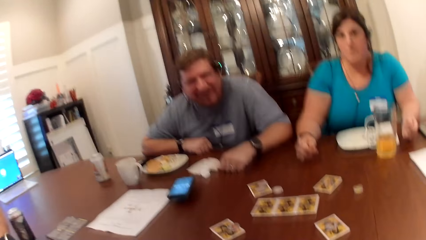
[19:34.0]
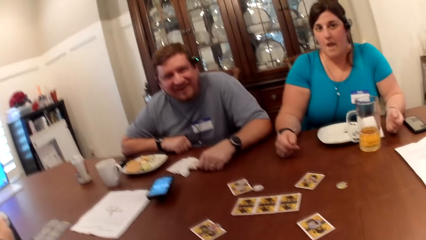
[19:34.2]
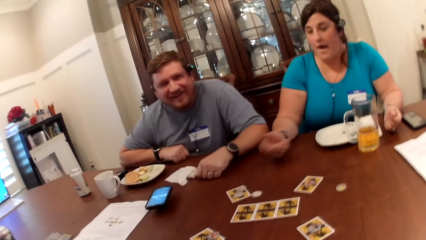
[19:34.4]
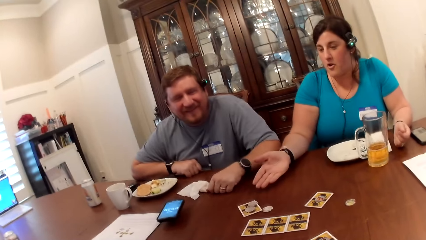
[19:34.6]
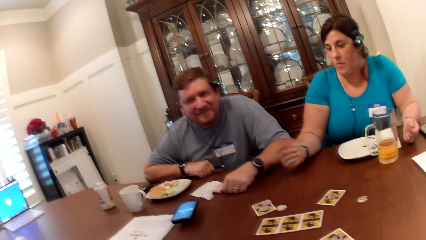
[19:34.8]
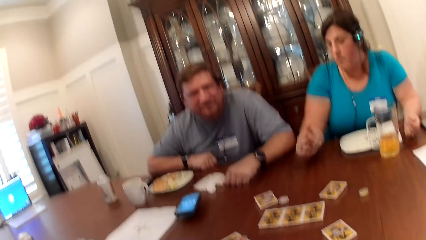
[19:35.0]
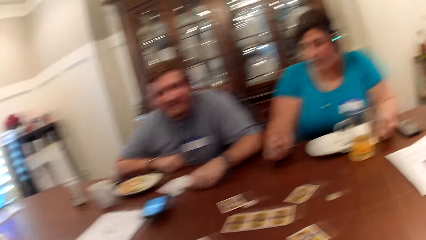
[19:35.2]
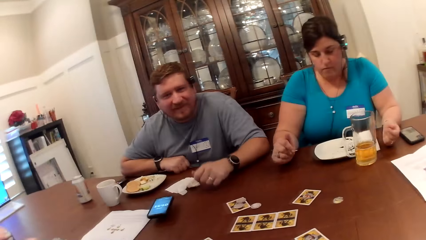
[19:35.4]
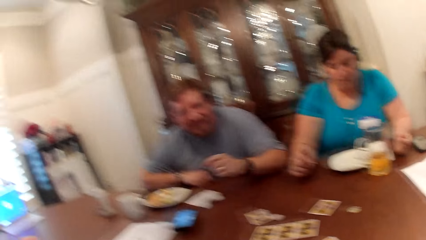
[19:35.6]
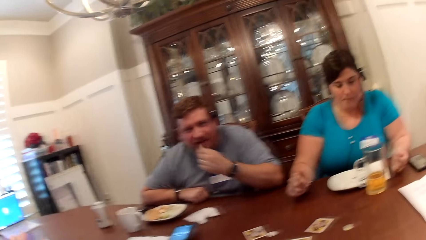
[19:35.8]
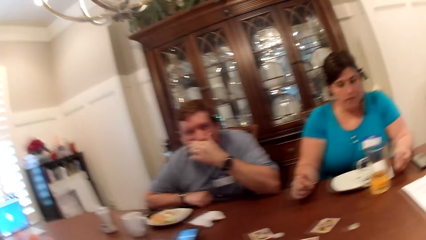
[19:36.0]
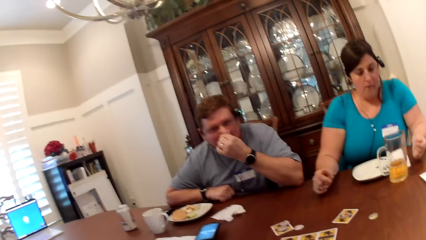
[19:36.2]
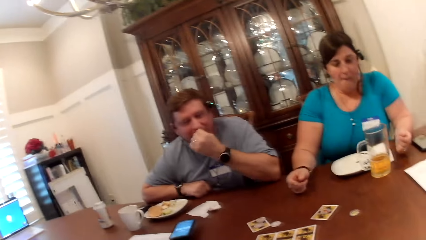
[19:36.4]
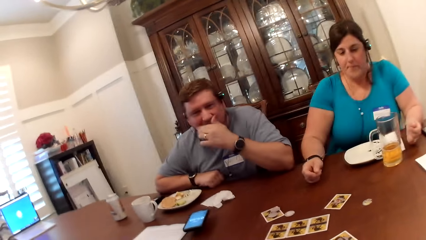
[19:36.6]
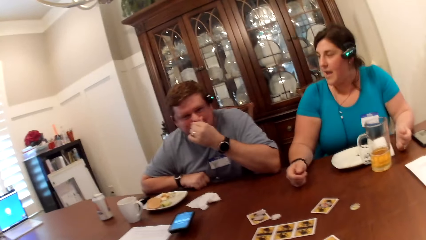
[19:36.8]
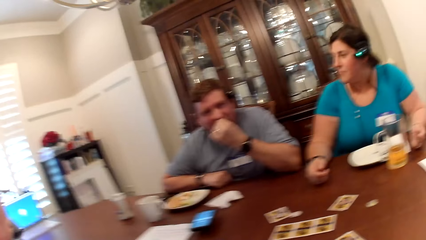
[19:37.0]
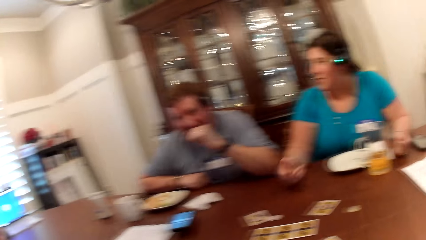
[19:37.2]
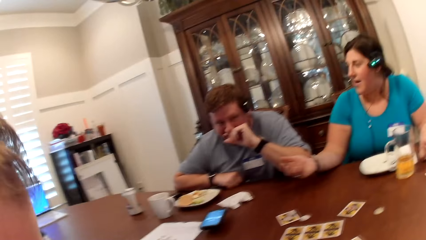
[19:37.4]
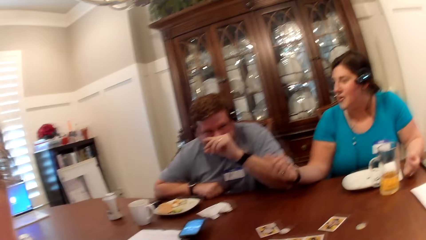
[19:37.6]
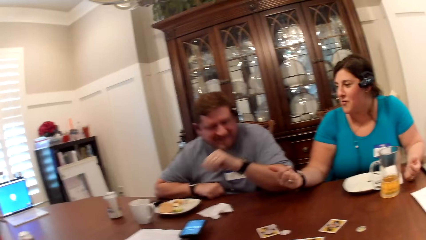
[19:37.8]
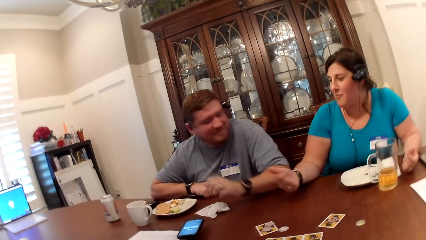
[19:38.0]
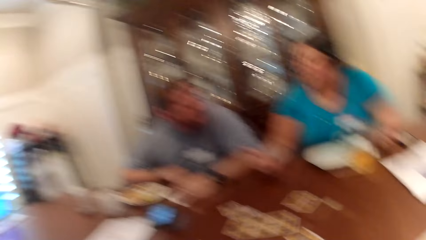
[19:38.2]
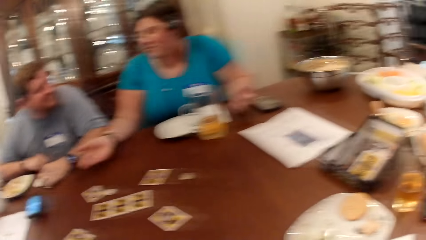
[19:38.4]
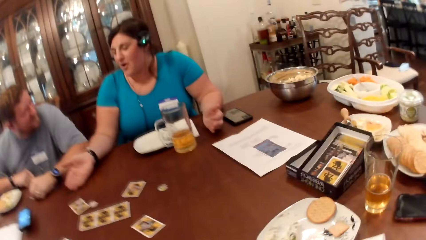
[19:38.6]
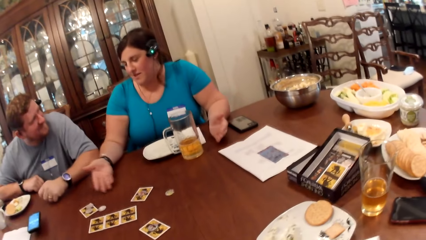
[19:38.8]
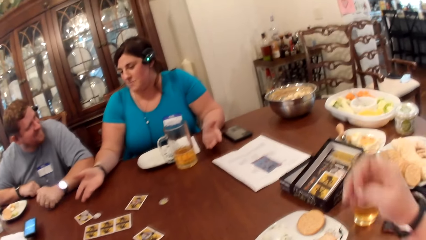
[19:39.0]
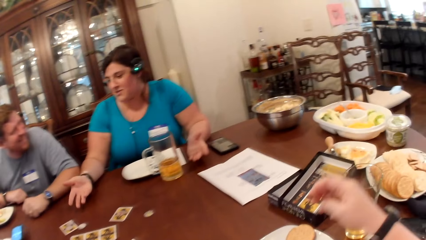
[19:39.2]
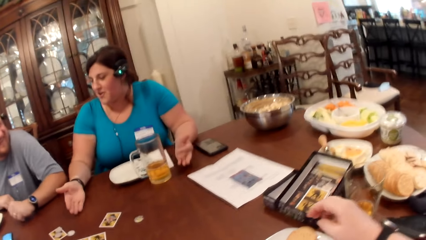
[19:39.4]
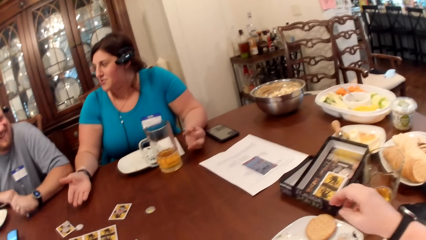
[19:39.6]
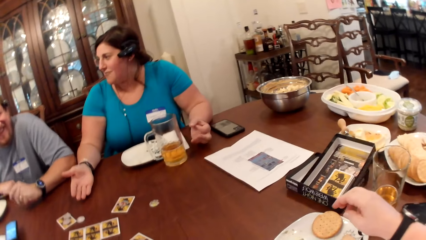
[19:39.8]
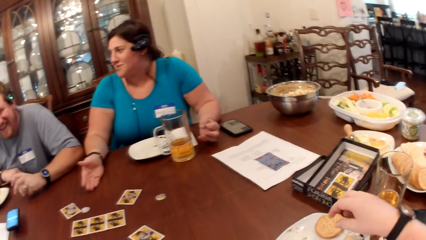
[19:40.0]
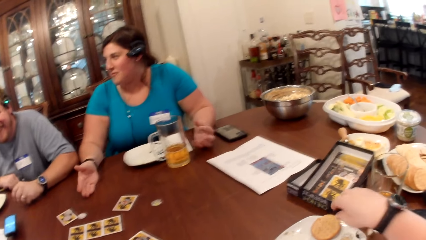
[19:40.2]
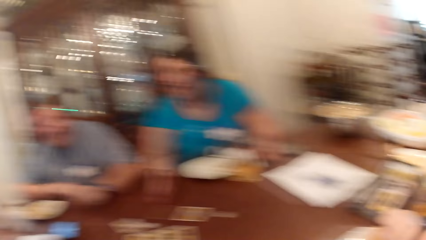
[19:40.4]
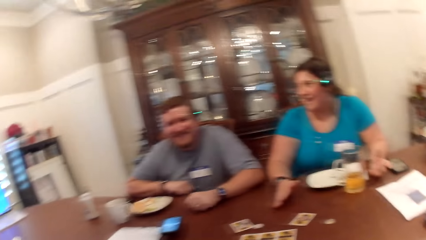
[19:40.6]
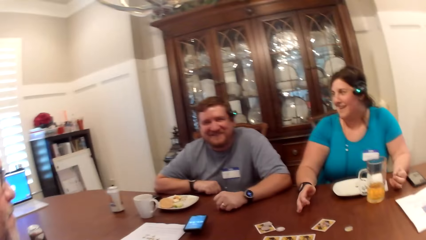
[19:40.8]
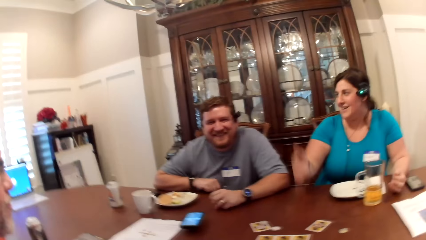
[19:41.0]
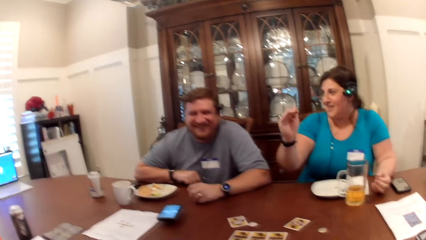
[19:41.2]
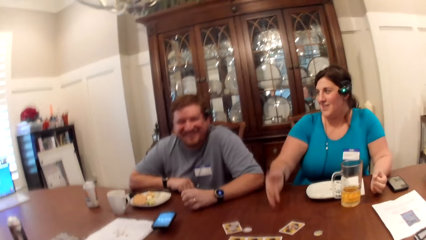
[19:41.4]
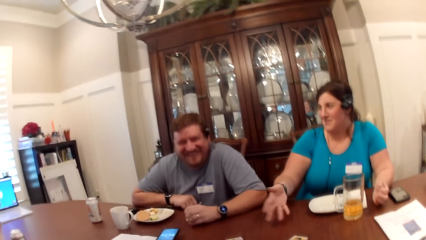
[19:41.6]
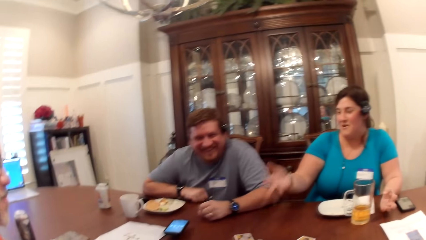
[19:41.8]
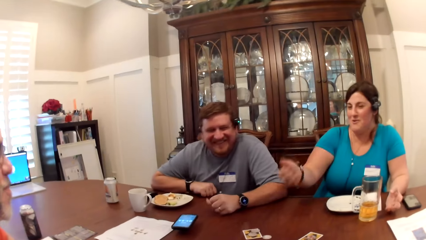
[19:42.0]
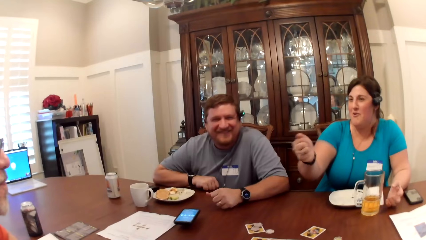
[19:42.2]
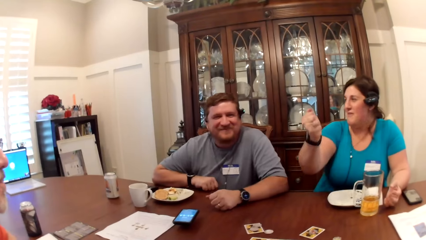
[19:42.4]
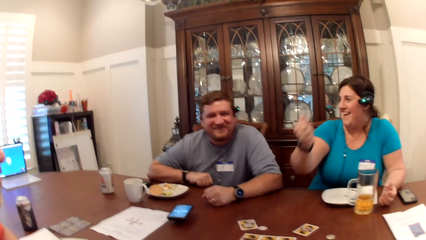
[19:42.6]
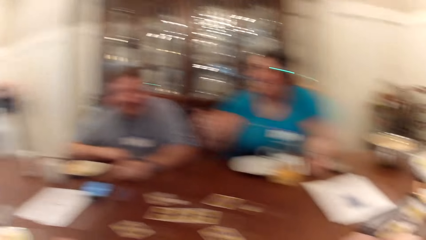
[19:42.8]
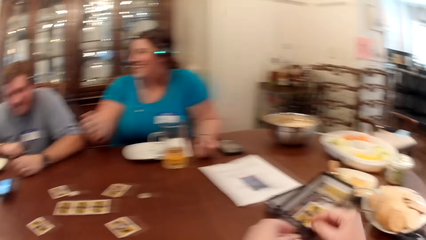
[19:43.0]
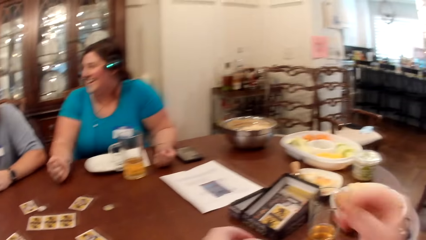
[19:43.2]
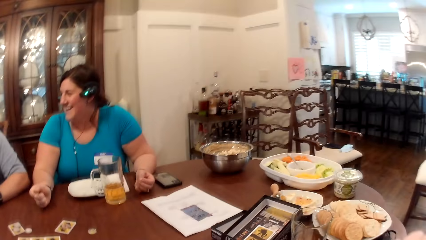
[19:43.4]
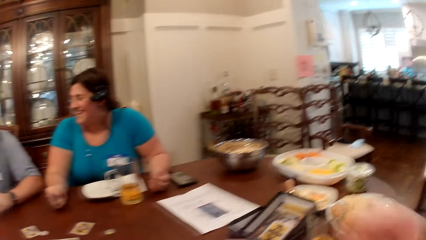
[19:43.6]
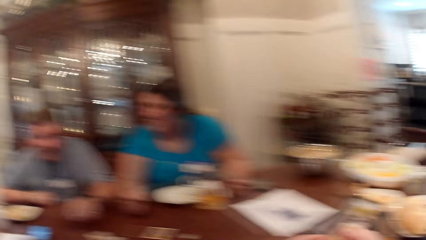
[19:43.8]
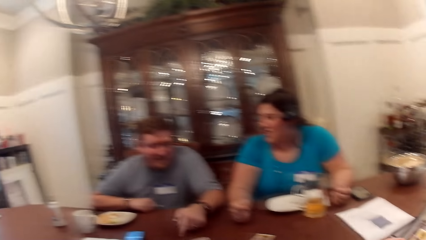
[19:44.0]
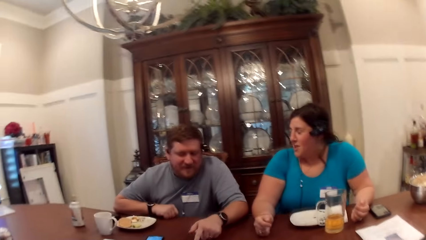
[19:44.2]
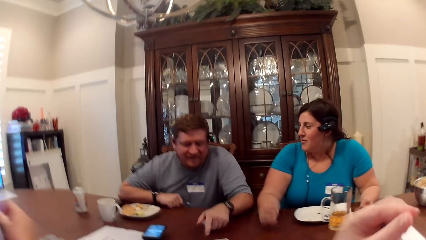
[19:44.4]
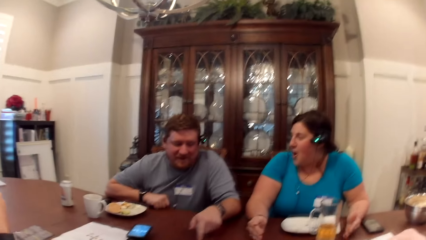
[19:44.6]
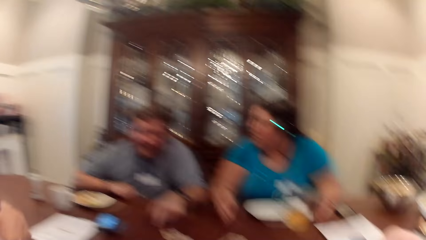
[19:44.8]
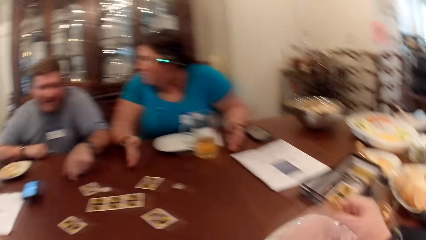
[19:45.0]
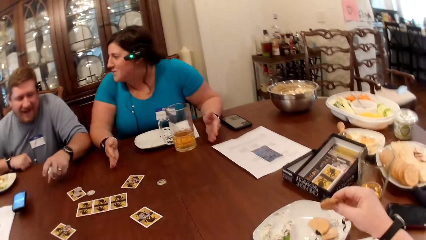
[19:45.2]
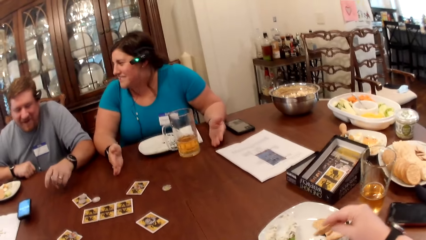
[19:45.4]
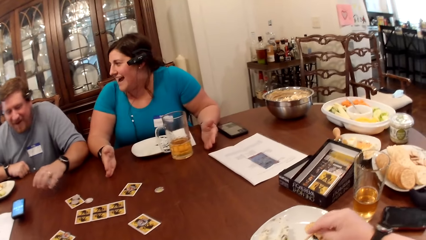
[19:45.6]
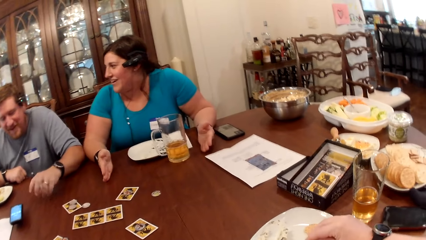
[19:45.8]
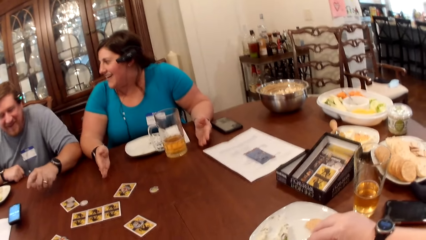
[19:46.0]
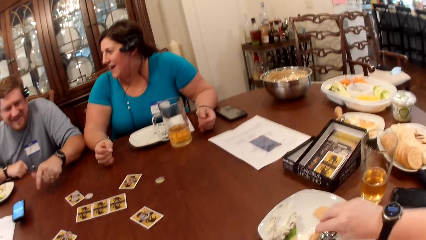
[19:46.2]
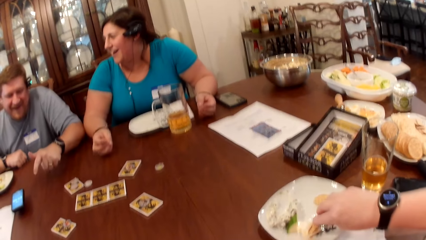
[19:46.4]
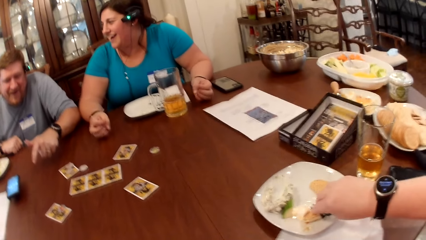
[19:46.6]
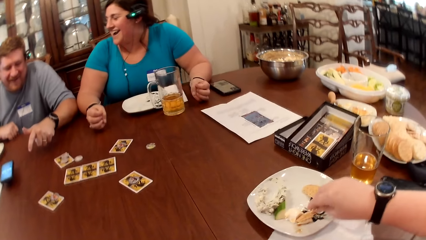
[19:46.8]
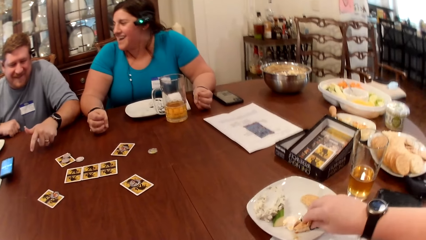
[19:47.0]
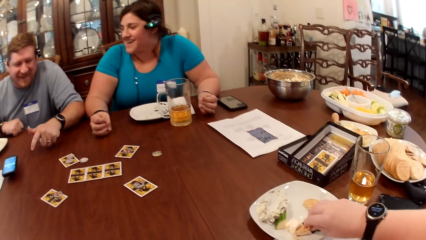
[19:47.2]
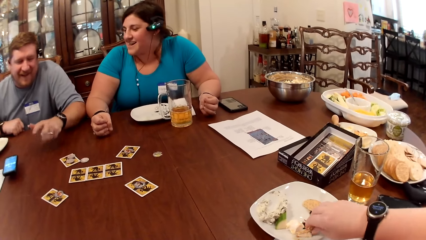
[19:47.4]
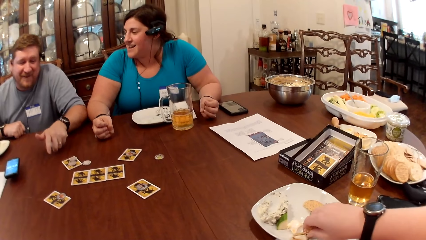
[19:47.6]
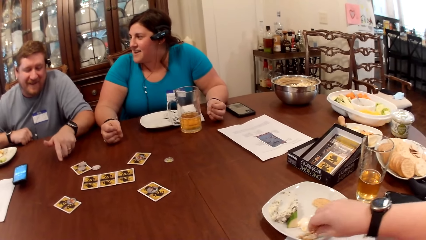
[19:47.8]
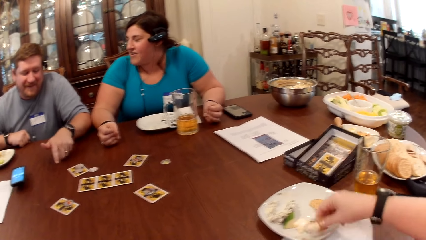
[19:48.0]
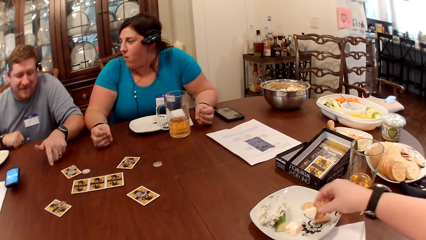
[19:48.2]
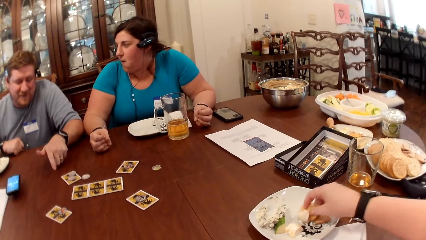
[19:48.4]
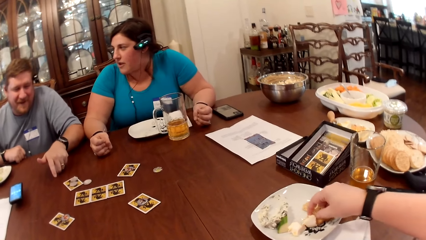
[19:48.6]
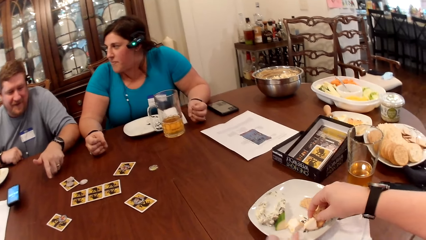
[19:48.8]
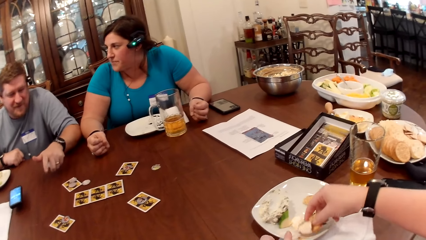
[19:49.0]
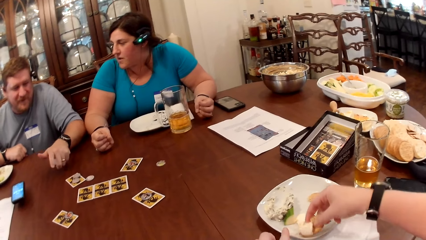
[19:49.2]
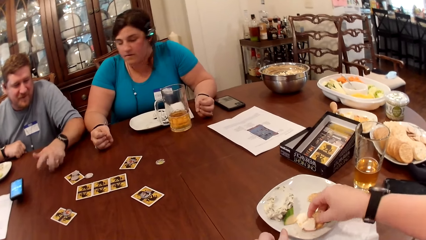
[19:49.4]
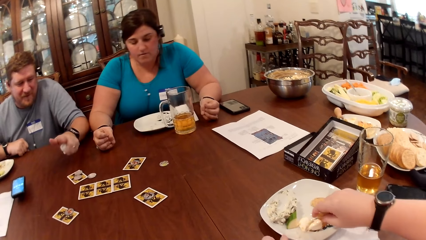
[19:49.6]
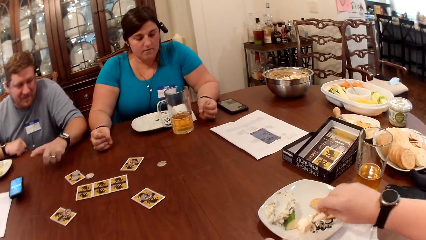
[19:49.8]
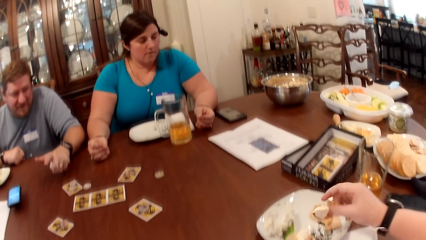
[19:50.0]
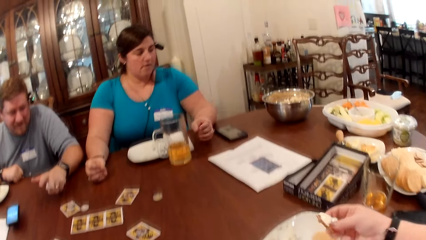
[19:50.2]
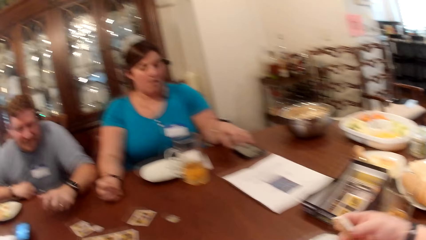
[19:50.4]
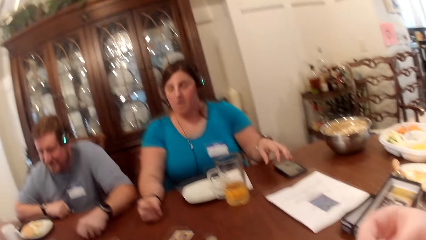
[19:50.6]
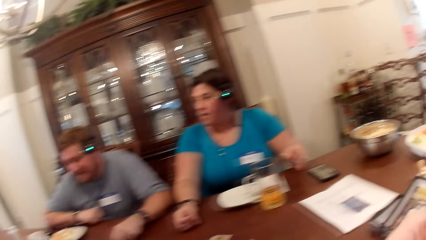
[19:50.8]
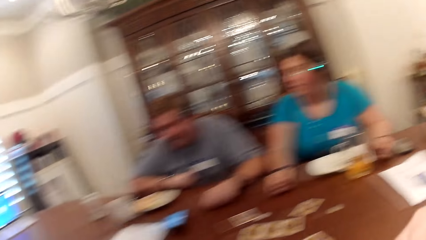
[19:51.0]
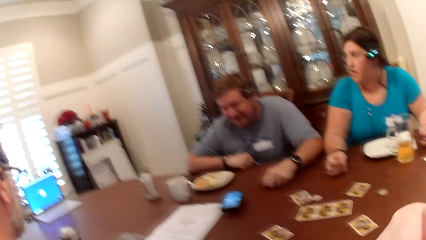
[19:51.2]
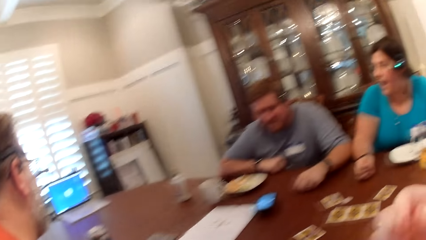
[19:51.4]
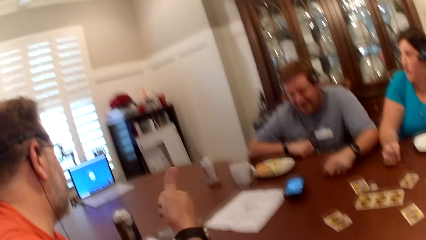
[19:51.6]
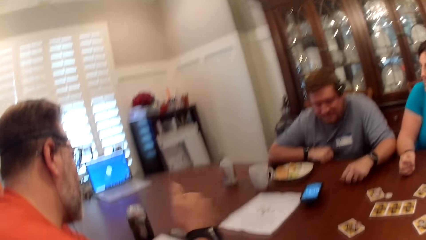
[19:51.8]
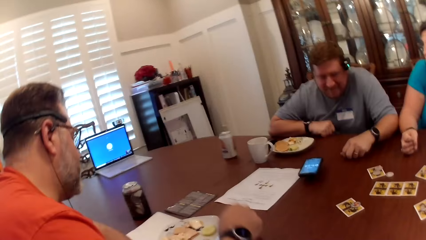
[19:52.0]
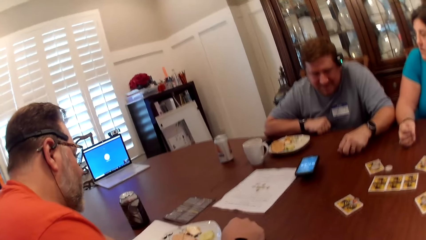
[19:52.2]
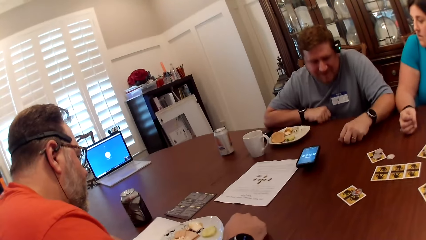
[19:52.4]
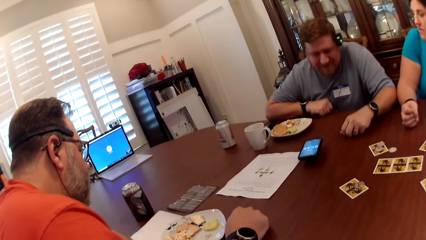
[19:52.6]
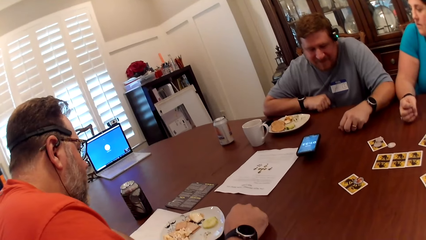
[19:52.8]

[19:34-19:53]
A man converses with a woman. The camera wearer picks food from her plate with her right hand. The woman swings her hand. The camera wearer eats food with her right hand. She picks food from her plate with her right hand. She eats food with her right hand.
